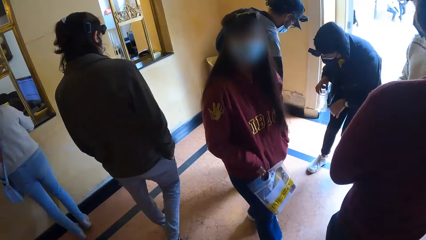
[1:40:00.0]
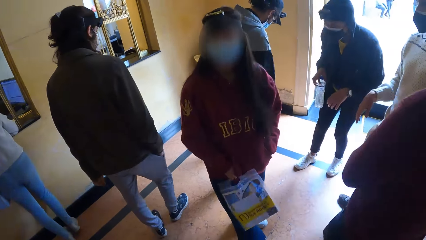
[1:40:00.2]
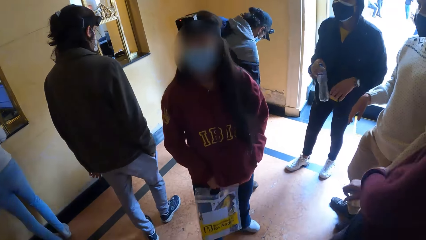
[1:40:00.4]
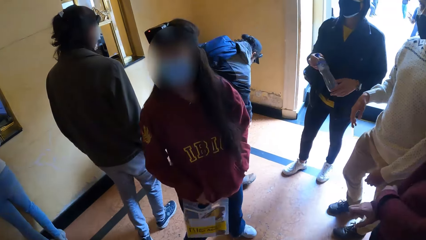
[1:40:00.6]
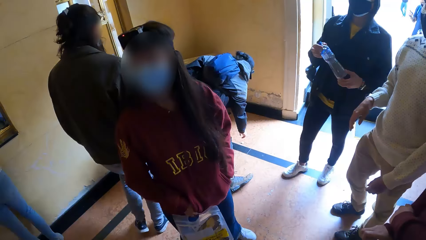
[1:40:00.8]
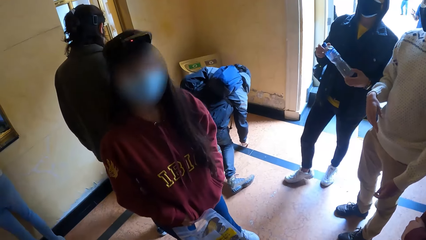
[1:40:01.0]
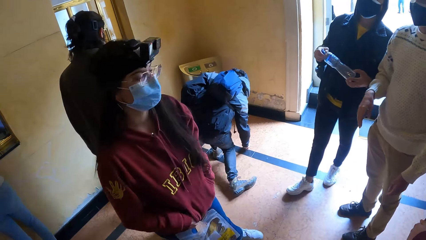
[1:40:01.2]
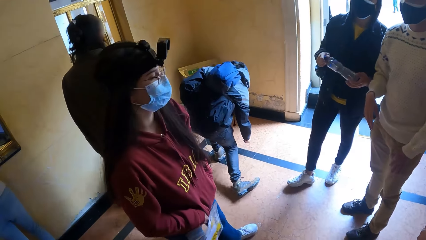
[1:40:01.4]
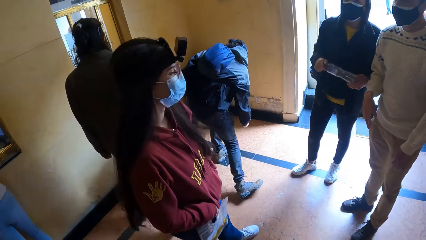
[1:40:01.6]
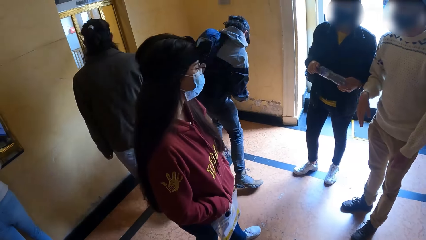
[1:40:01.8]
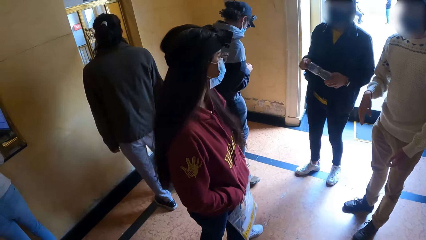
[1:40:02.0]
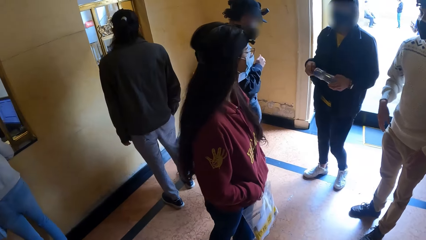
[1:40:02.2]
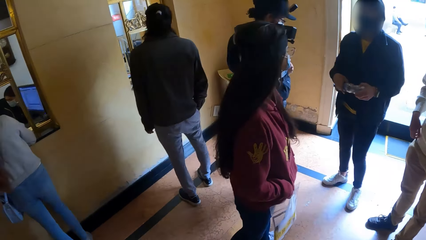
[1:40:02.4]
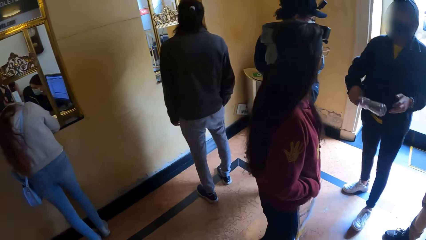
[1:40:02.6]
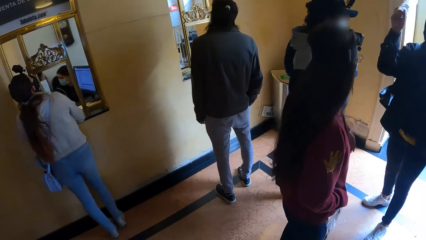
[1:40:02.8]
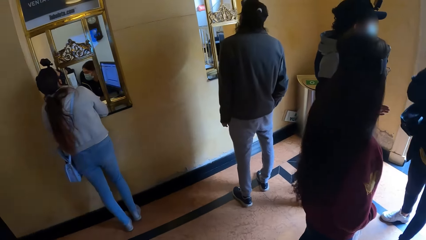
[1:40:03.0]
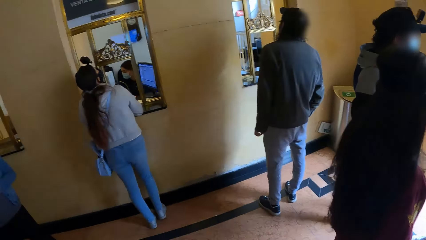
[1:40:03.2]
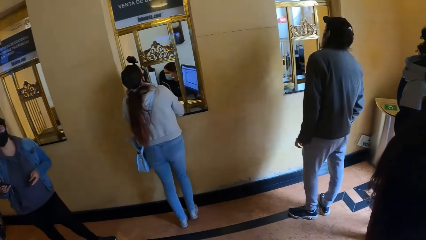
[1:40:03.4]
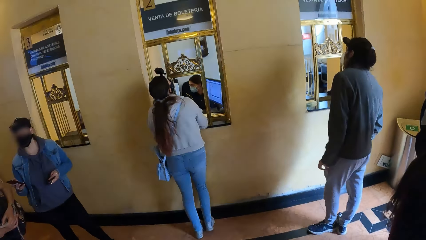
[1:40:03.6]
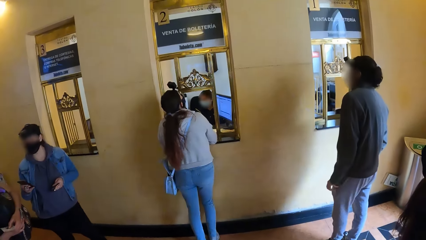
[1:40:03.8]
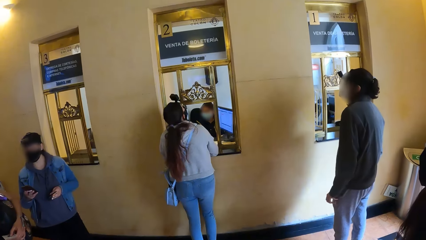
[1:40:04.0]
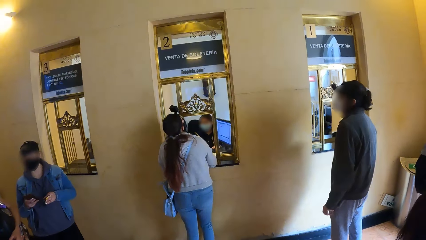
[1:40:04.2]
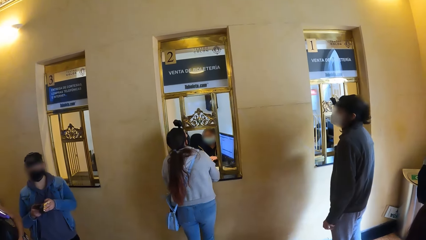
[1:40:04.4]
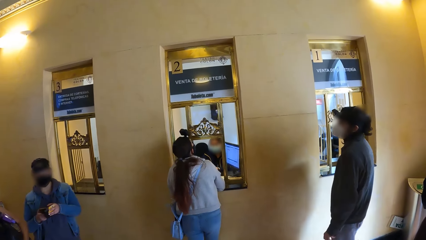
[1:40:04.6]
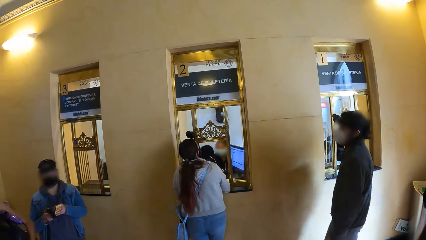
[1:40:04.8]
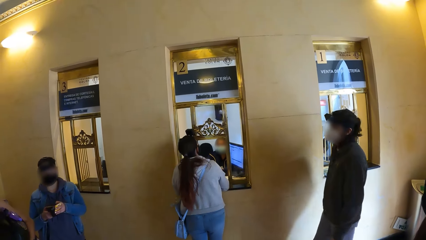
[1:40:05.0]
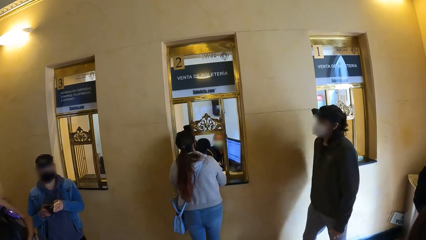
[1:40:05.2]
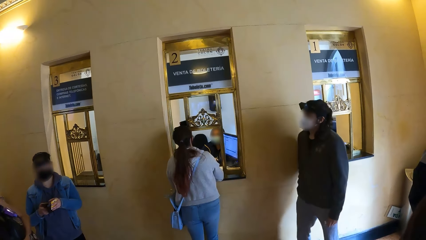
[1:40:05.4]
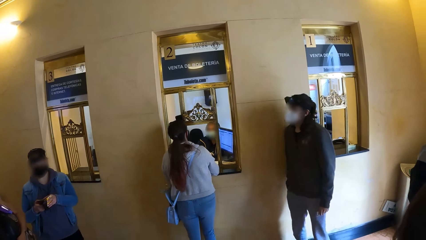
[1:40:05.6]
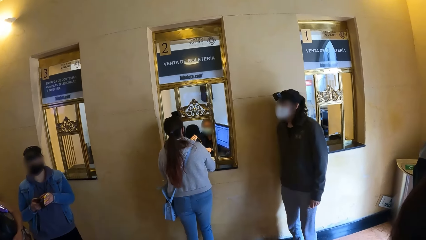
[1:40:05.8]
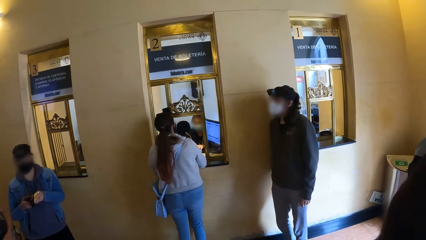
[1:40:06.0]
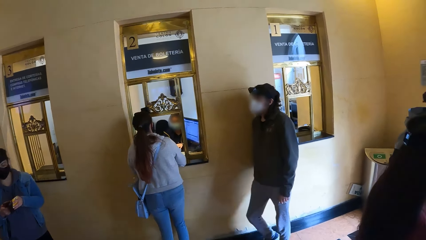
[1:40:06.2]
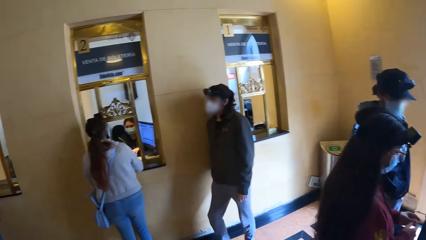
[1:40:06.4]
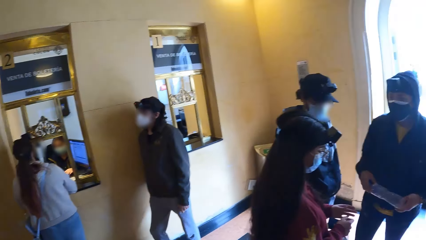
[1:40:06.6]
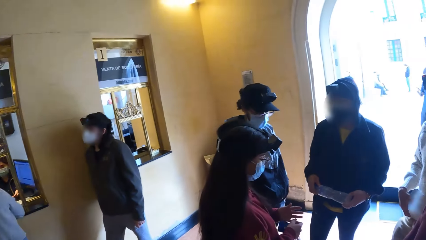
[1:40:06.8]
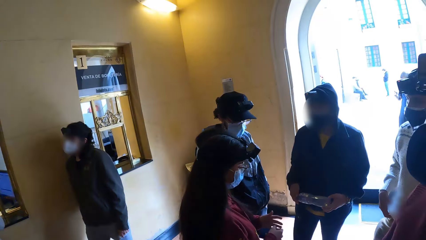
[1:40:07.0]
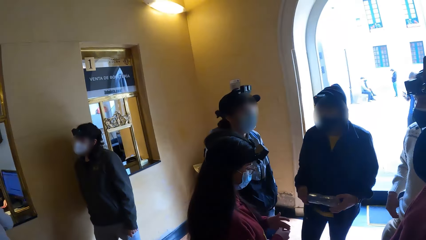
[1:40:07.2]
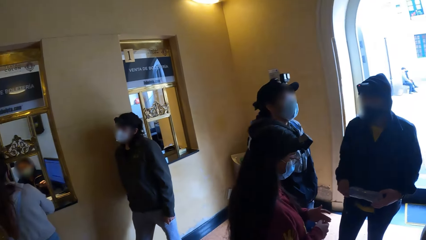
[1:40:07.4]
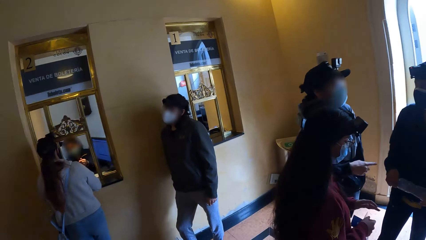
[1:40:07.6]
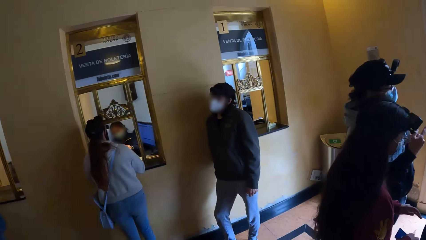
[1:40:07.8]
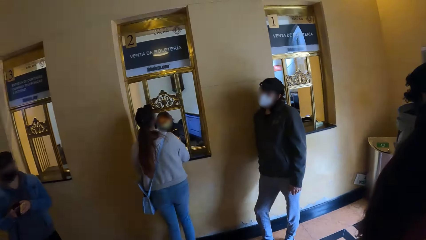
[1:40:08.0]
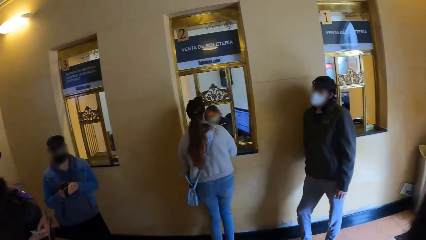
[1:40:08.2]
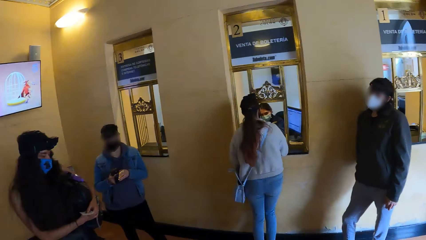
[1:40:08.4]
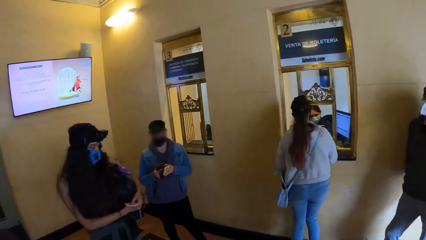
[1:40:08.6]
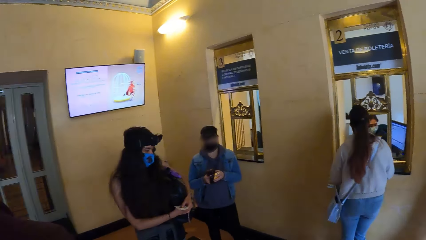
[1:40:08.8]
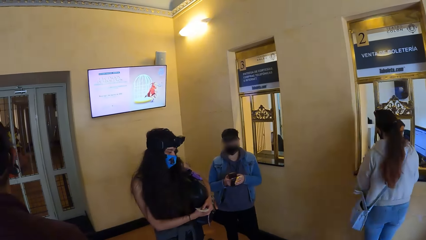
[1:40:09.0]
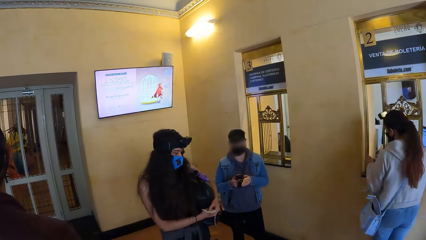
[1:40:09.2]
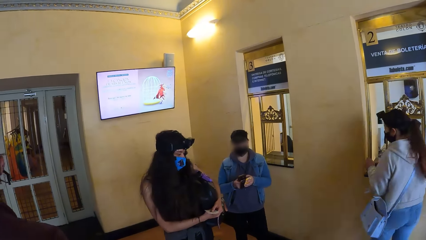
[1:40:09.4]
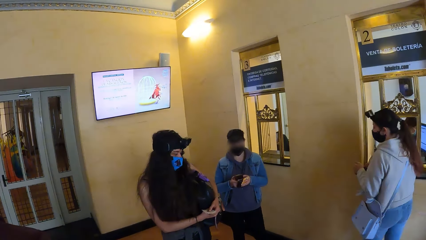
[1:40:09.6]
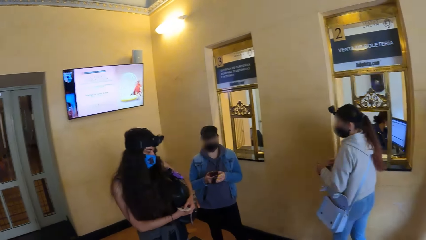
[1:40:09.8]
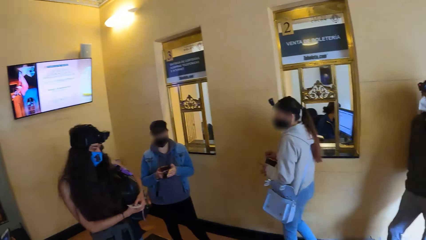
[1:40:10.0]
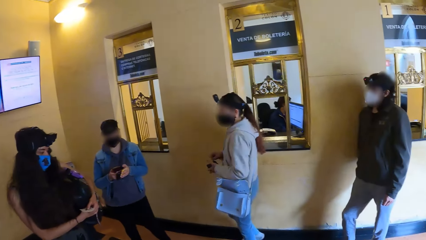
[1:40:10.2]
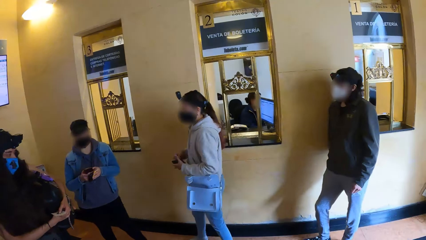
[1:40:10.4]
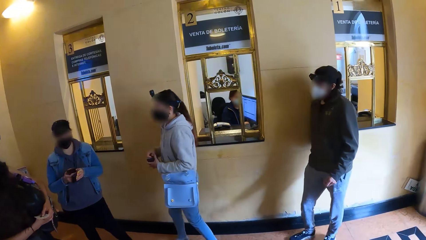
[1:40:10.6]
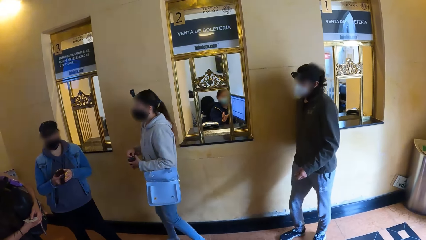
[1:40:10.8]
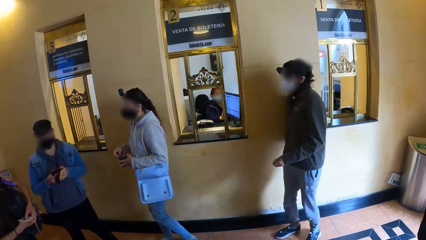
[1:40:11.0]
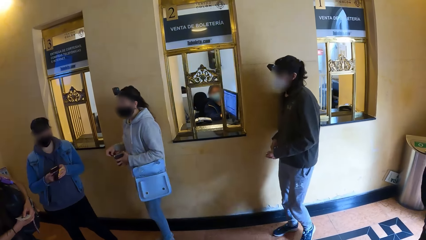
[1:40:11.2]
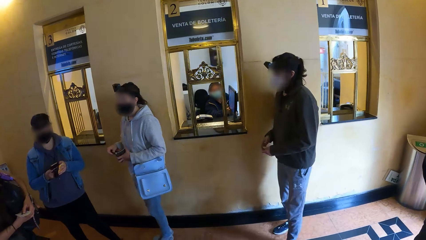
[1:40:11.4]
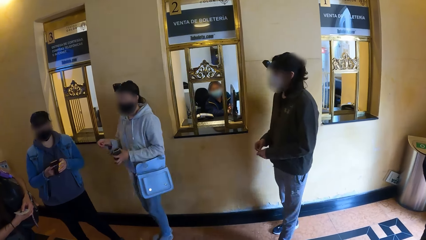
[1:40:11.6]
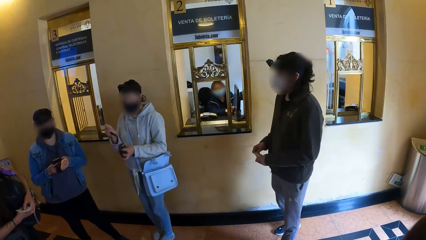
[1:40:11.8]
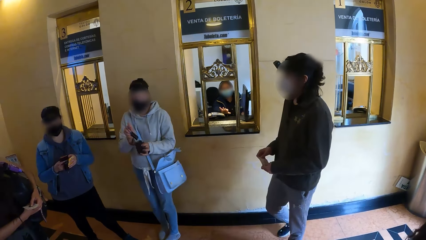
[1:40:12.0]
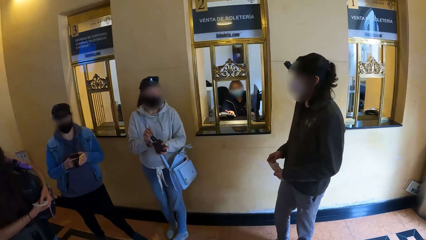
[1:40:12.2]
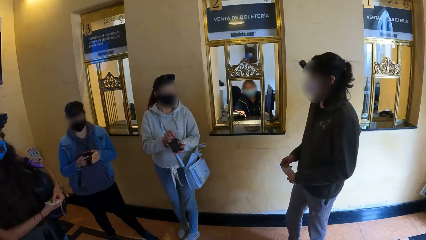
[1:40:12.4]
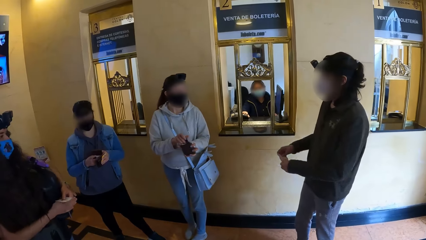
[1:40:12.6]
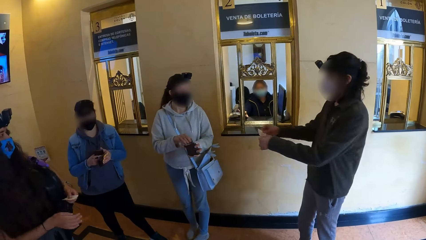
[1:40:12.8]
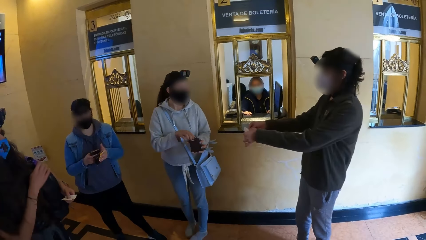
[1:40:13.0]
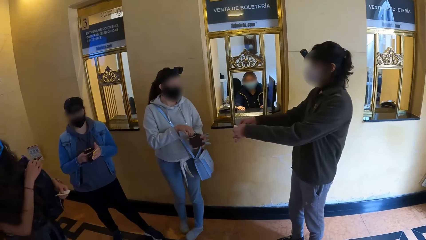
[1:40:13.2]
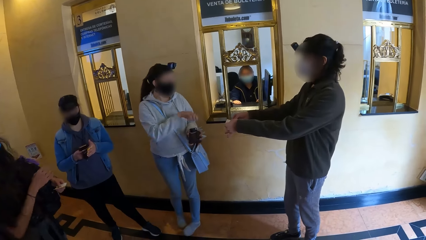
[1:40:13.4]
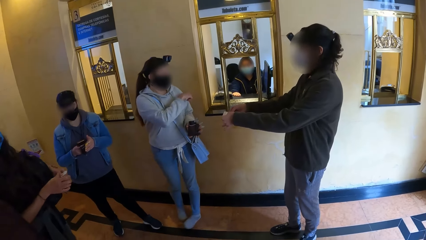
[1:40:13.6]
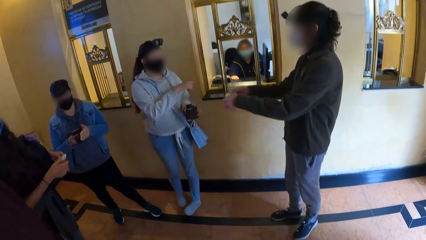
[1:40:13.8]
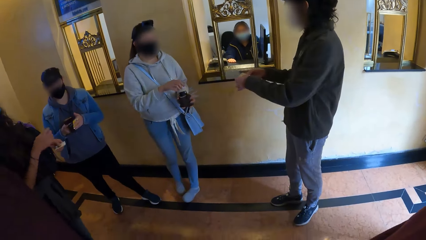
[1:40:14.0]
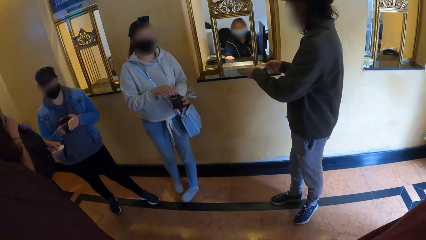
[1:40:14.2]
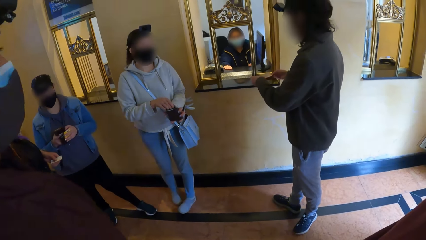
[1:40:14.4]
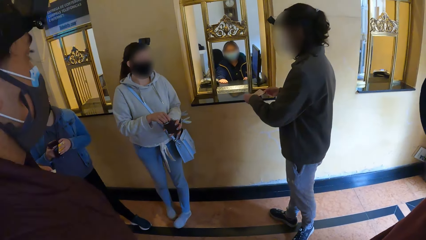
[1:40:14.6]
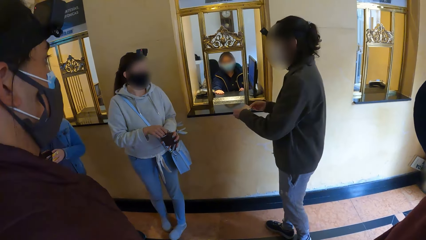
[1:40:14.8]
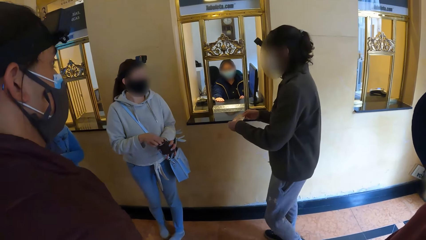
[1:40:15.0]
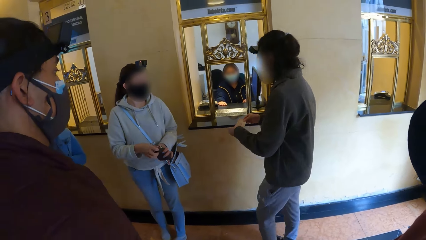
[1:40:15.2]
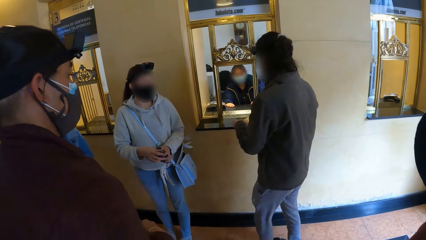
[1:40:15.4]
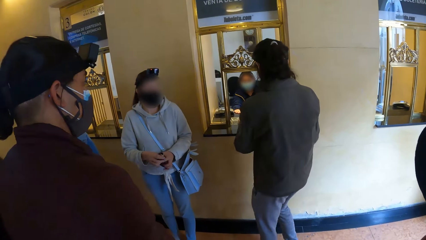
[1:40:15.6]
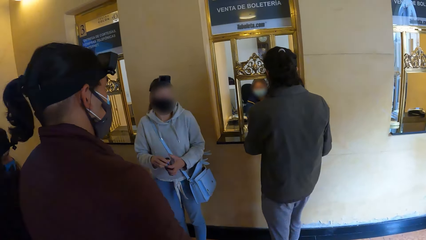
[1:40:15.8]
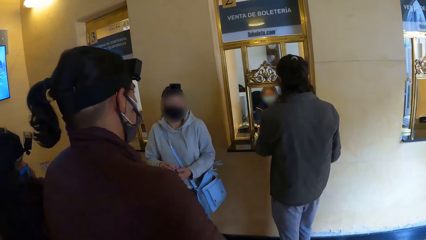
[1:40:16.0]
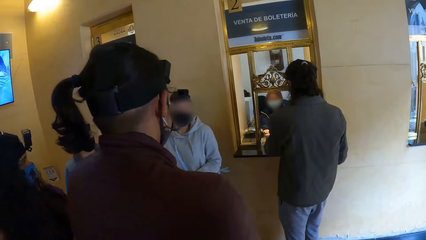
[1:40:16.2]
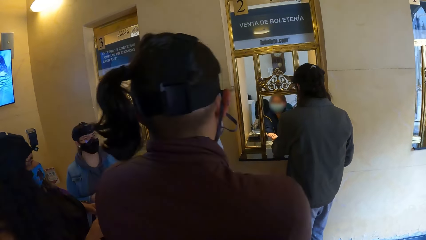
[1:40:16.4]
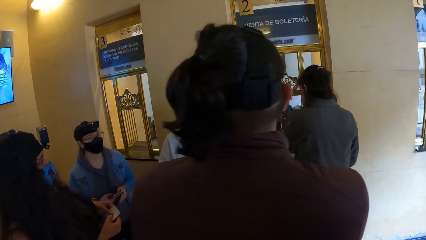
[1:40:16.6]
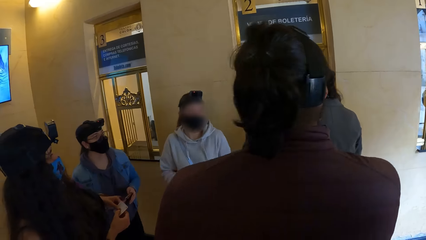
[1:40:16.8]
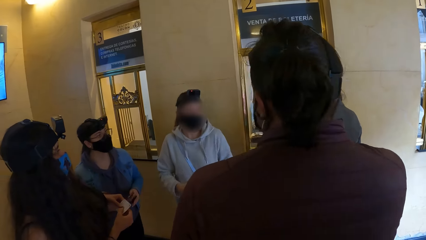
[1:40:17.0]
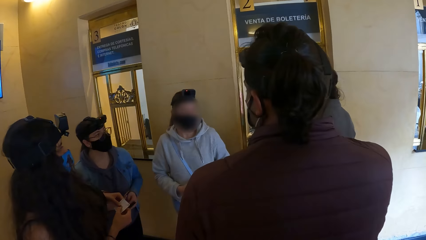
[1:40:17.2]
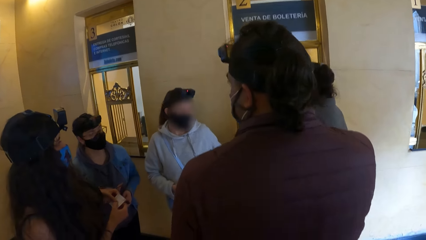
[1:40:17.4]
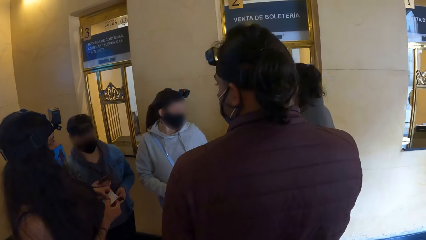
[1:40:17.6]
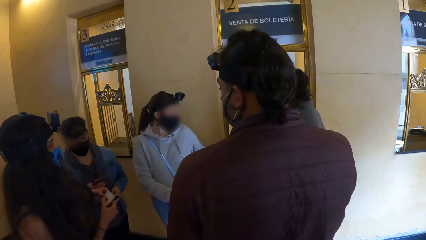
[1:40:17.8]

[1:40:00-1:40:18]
The camera wearer looks around the room. A man picks up a pen from the ground. The camera wearer looks at a woman and a man. They look around the room. A woman sits across from the camera wearer. Another man interacts with another woman. Another man walks past the camera wearer.
